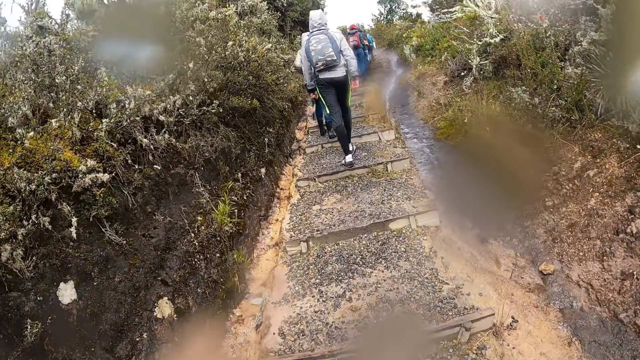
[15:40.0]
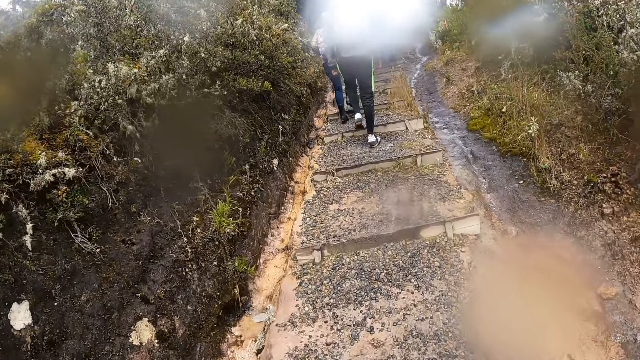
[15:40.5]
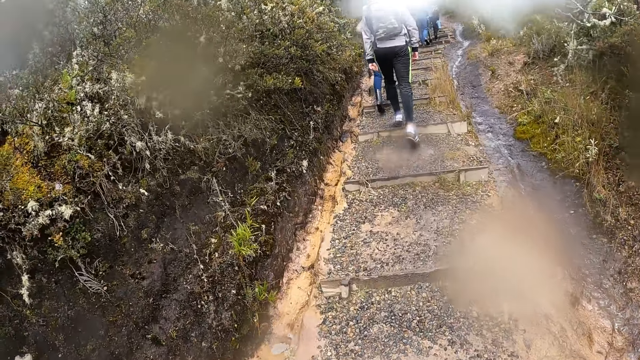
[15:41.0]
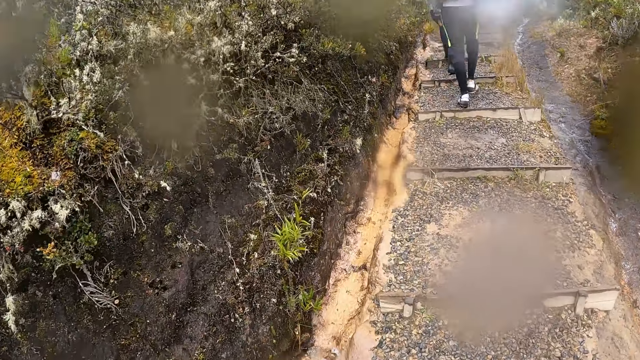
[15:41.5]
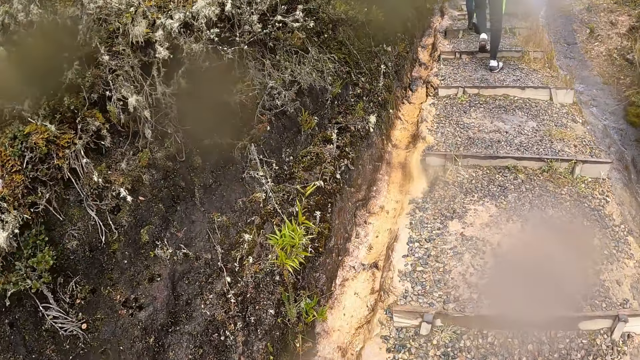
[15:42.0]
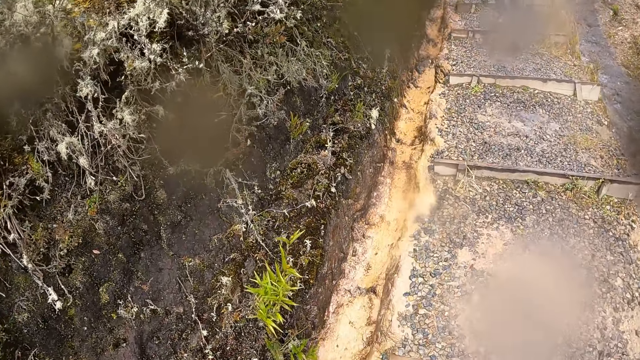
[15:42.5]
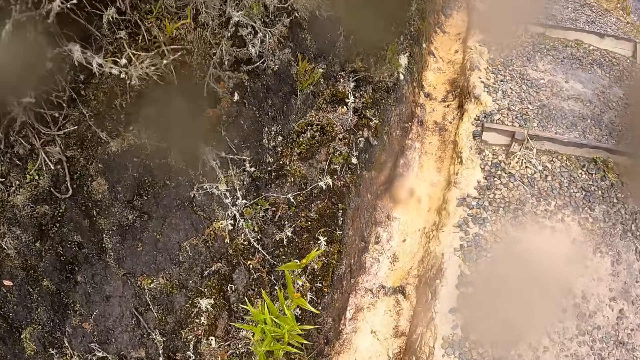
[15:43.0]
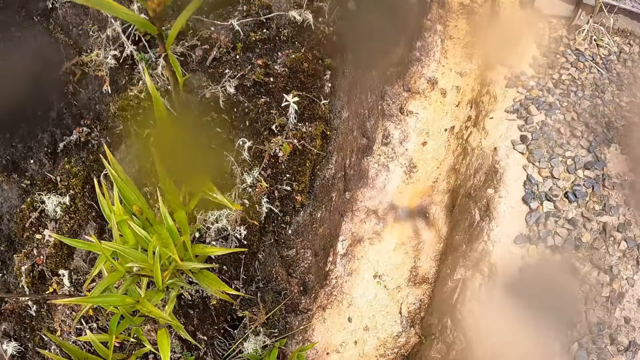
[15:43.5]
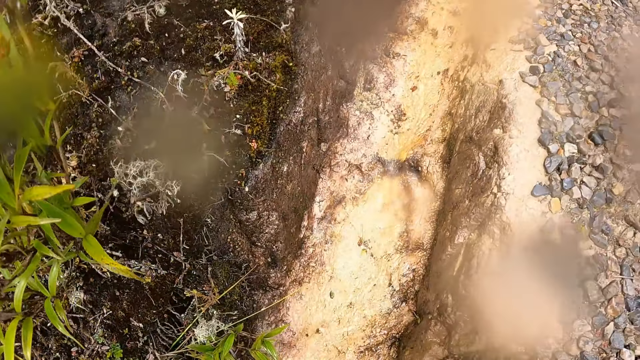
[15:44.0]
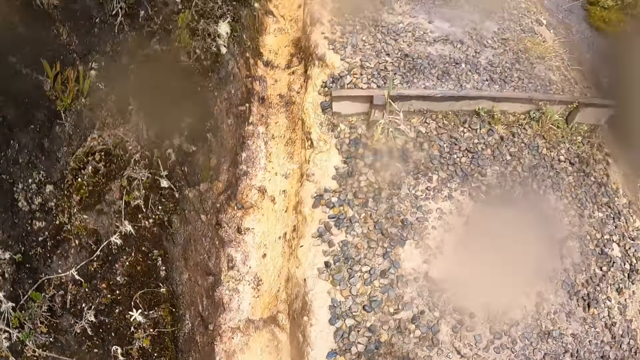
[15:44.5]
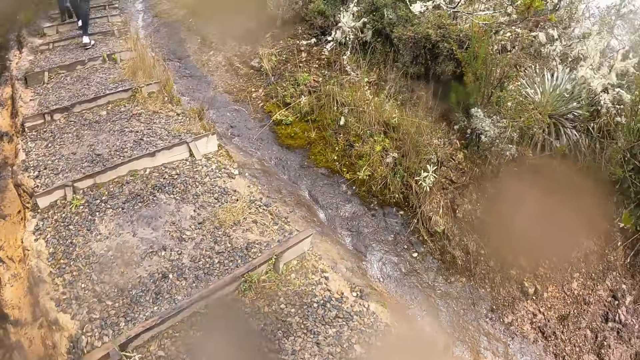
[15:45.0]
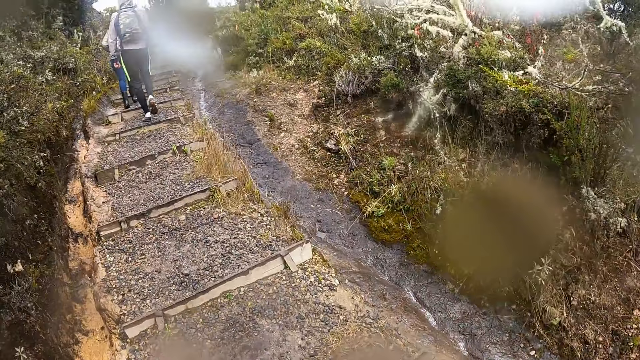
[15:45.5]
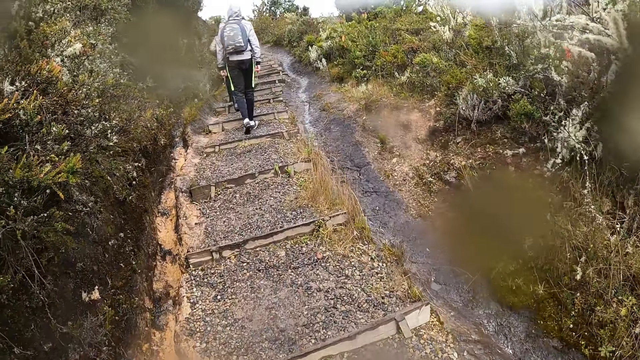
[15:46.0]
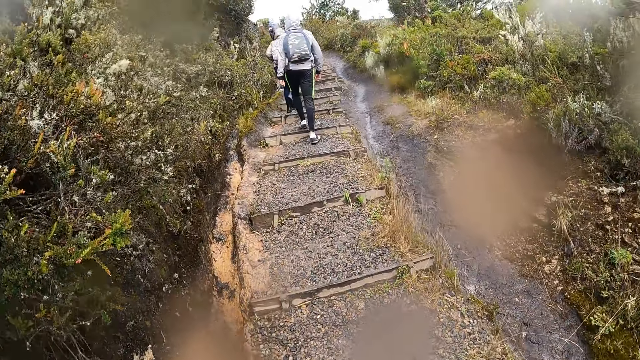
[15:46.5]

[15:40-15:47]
A man walks.

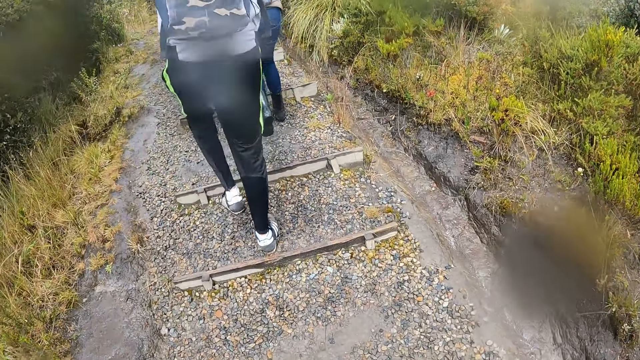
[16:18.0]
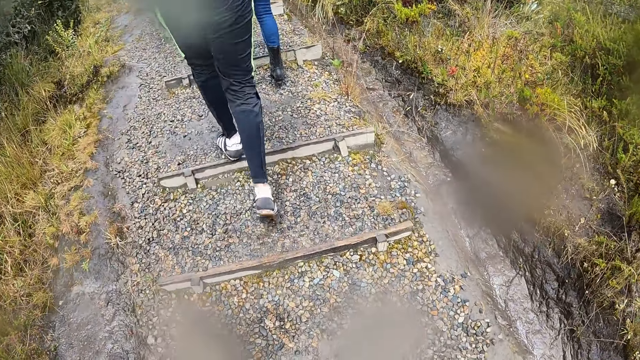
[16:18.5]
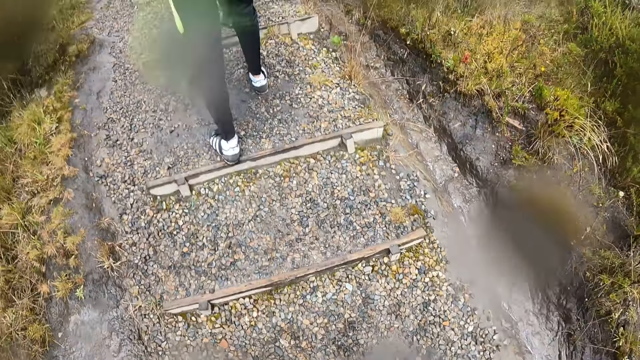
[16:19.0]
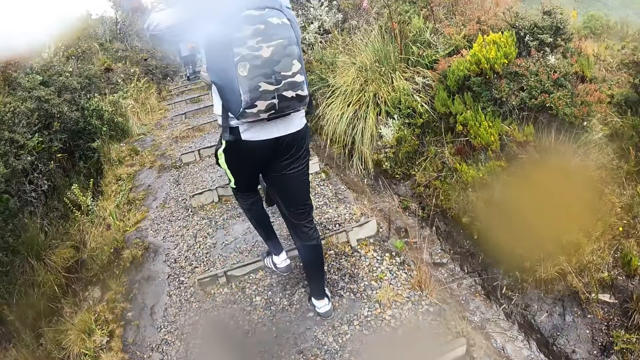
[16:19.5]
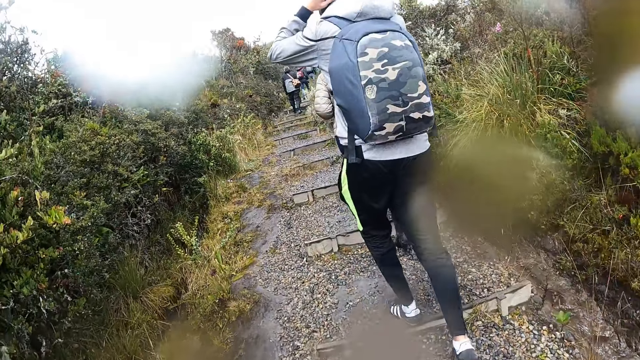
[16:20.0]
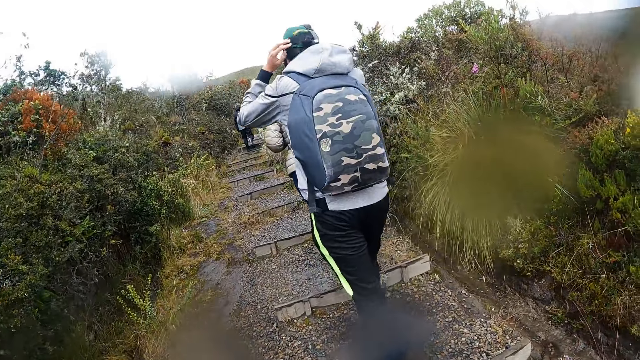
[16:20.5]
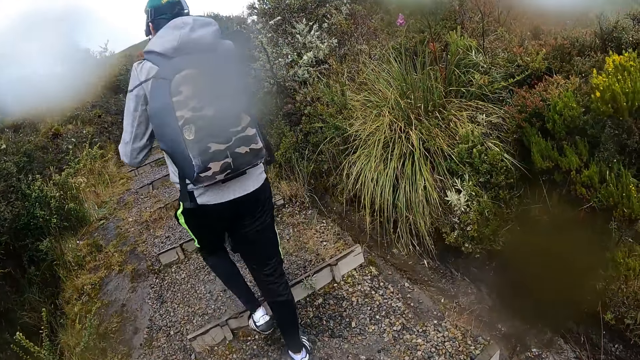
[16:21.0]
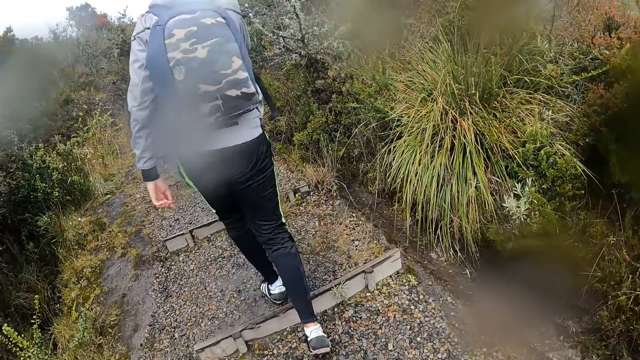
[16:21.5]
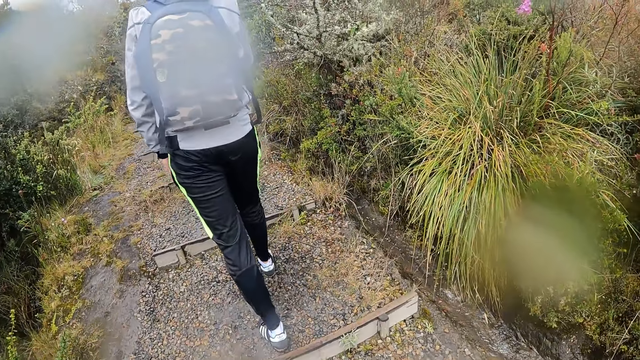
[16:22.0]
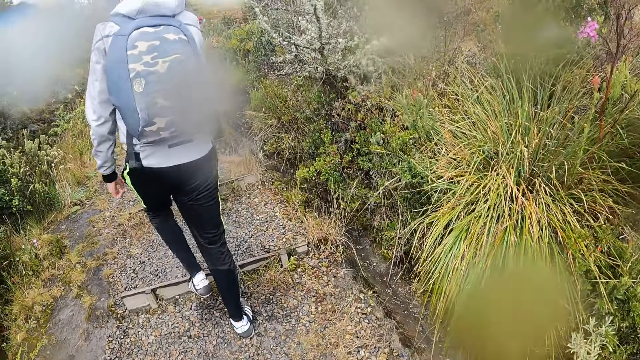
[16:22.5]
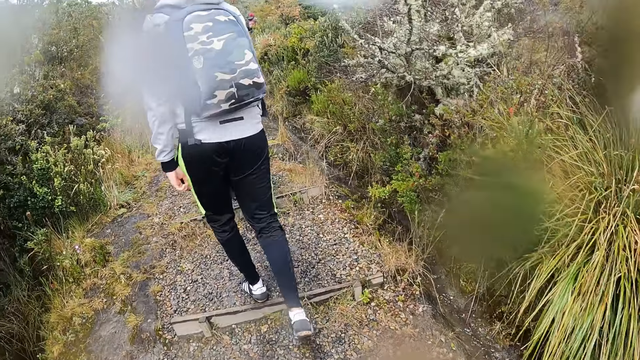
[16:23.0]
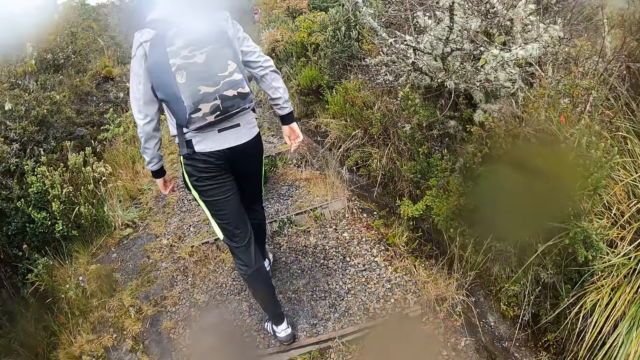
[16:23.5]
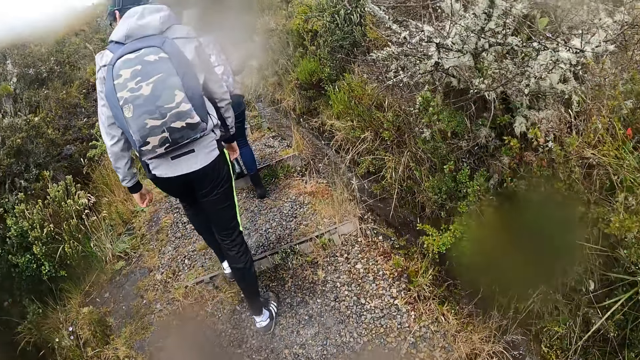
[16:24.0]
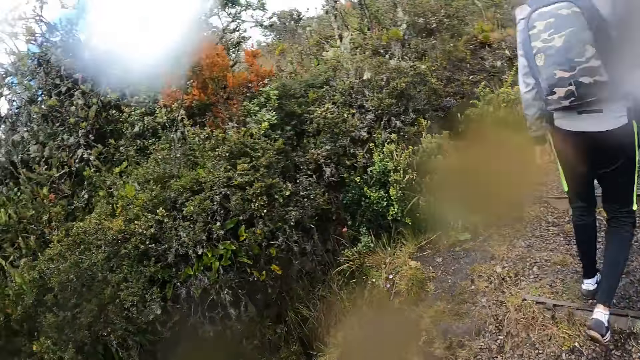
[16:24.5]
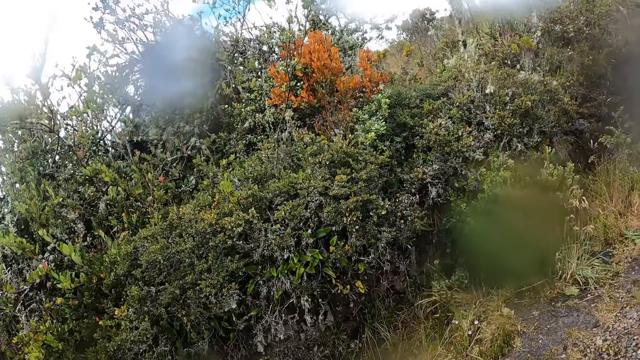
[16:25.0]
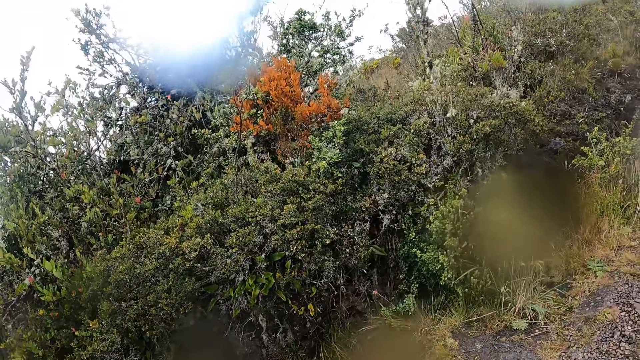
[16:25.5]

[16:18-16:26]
The man touches the cap on his head with his left hand.

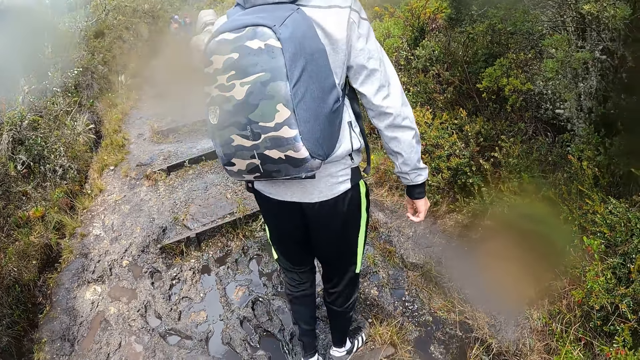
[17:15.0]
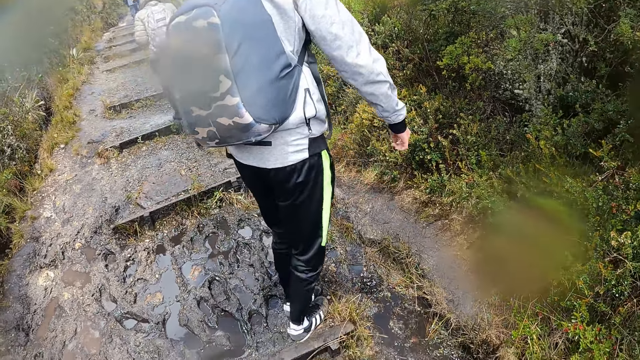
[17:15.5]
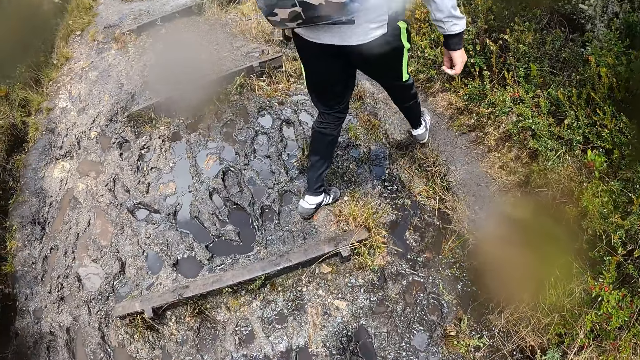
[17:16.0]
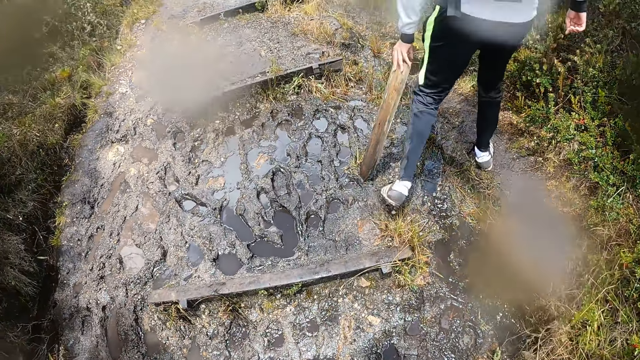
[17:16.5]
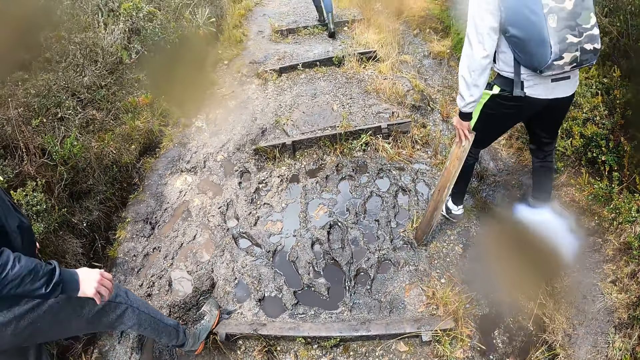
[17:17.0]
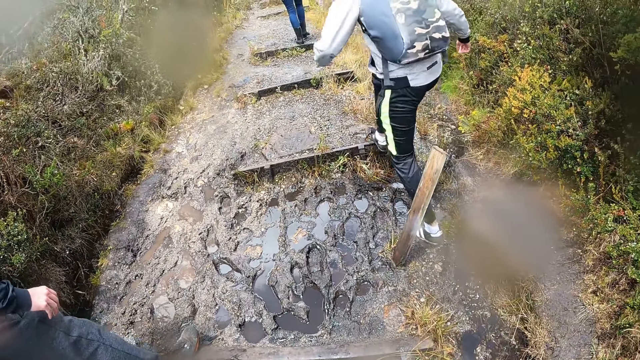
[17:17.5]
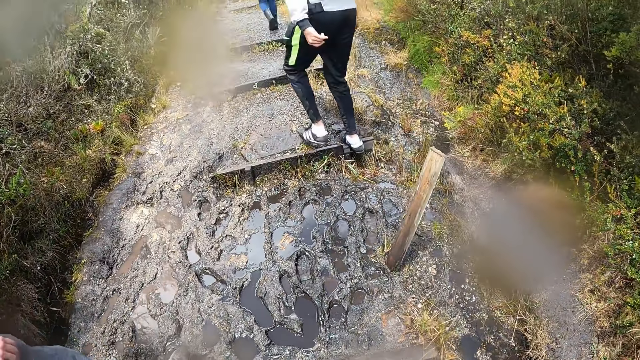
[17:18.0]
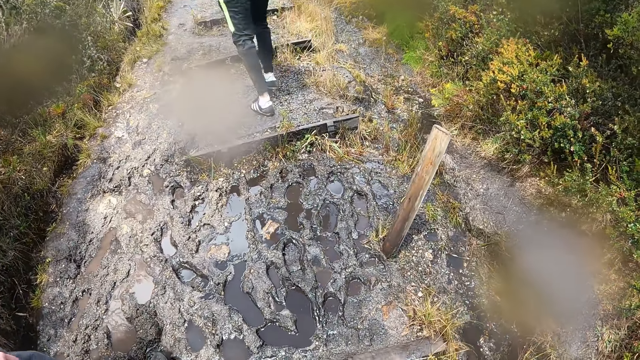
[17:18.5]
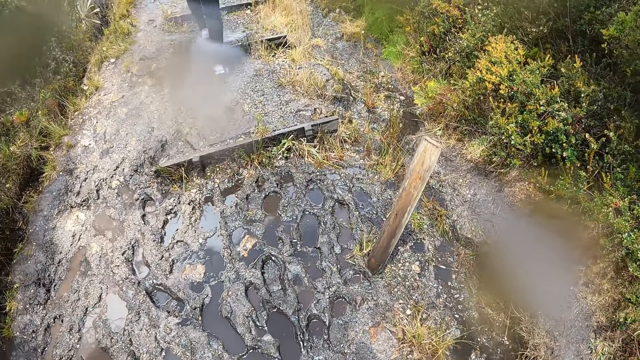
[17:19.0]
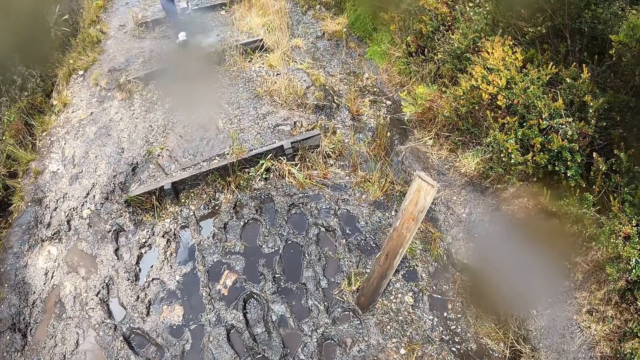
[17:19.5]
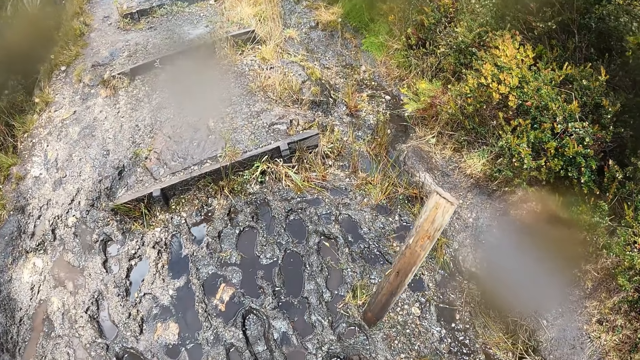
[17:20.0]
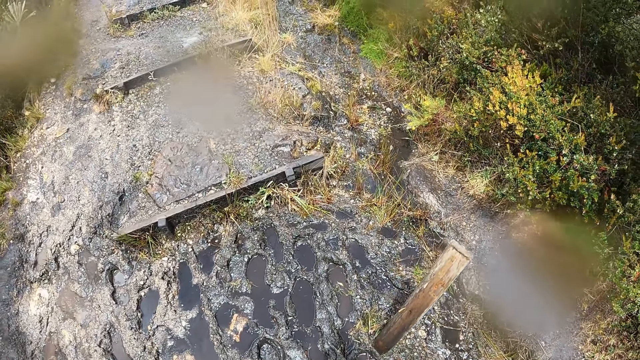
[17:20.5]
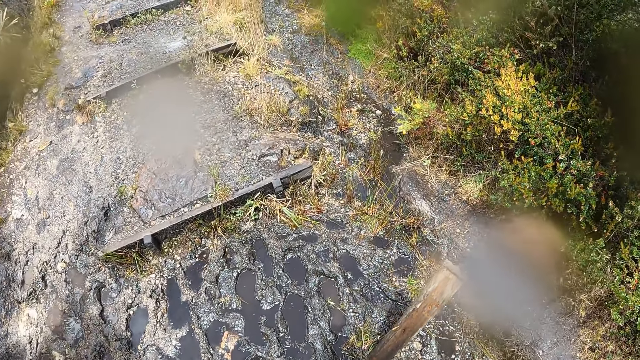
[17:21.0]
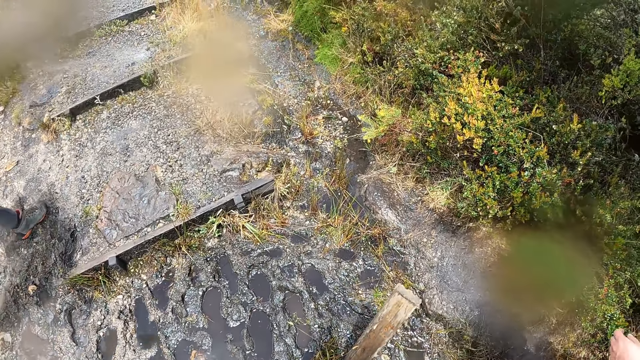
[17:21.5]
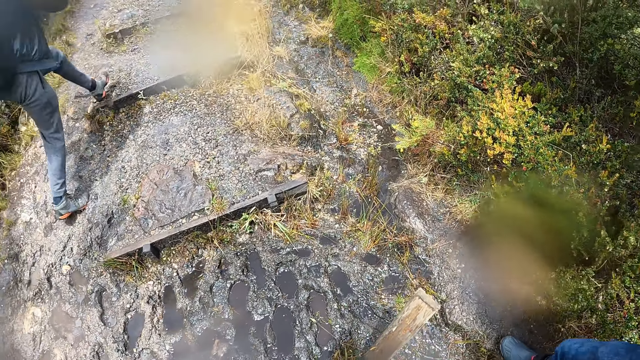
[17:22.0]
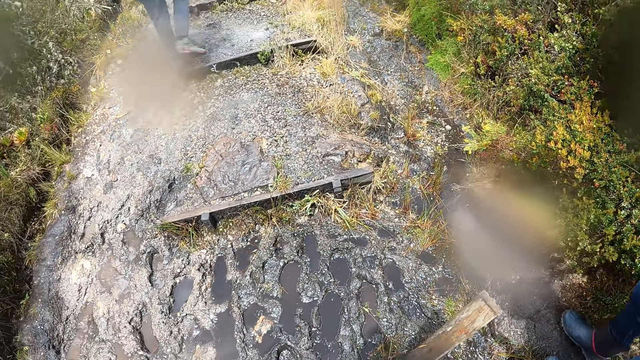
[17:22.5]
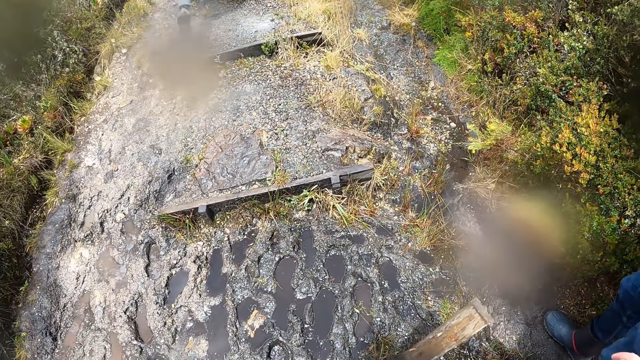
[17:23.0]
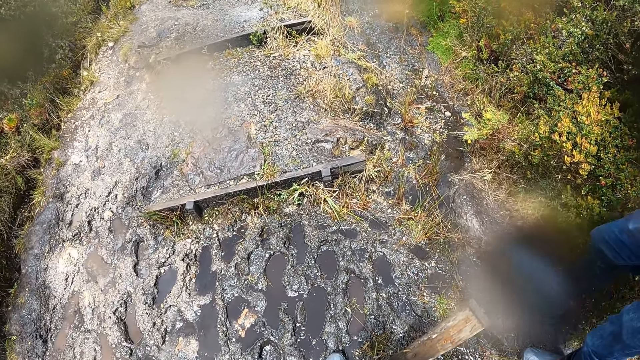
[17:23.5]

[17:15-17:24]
The man places his left hand on a stick. The man walks.
